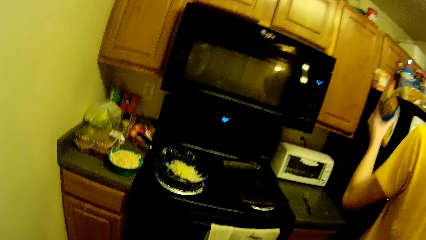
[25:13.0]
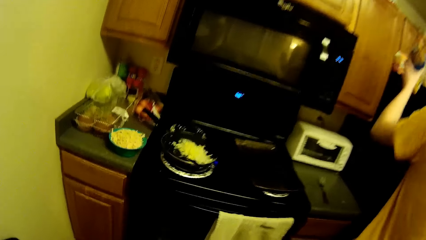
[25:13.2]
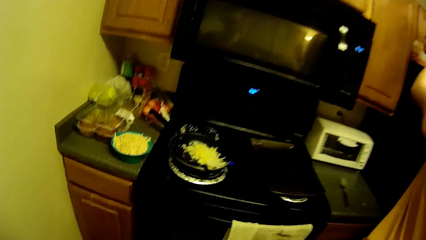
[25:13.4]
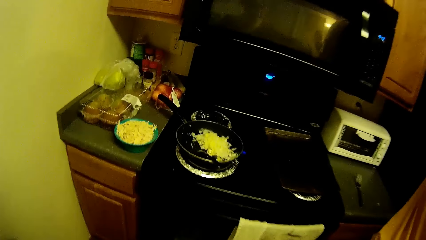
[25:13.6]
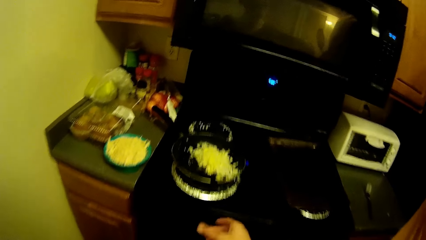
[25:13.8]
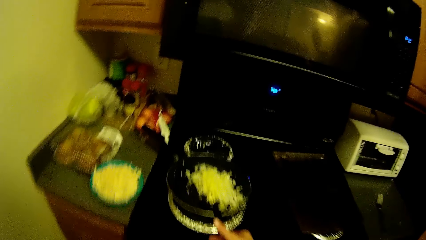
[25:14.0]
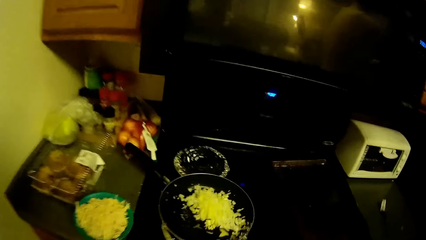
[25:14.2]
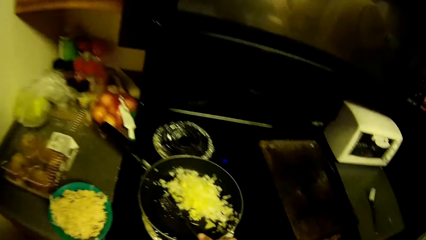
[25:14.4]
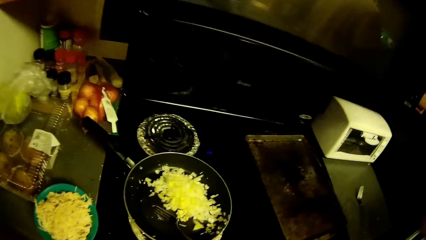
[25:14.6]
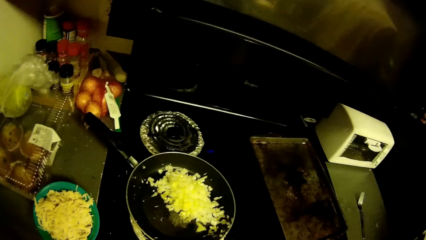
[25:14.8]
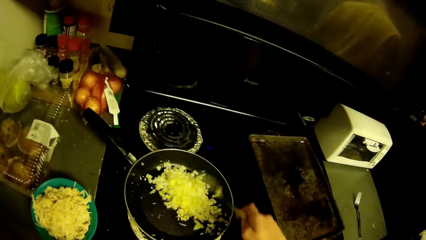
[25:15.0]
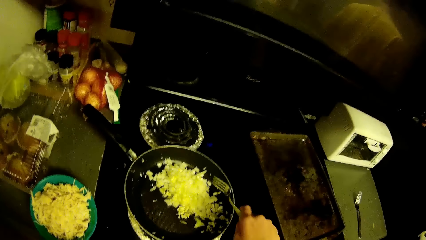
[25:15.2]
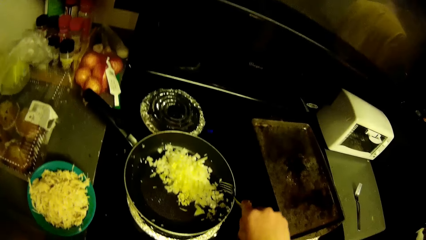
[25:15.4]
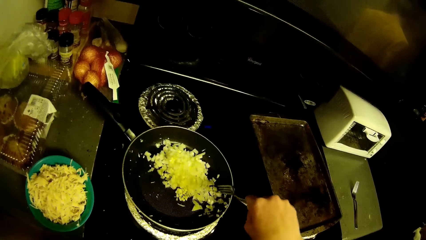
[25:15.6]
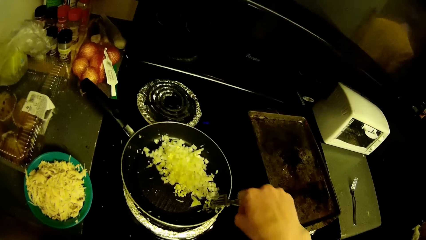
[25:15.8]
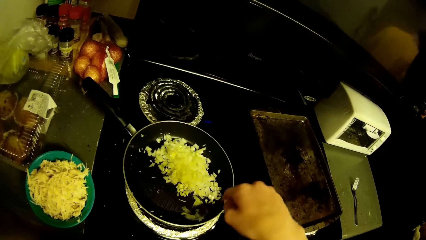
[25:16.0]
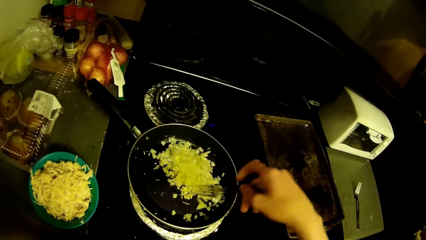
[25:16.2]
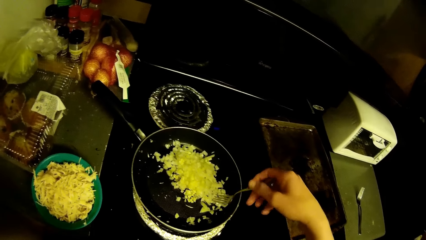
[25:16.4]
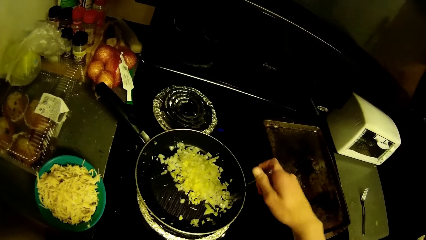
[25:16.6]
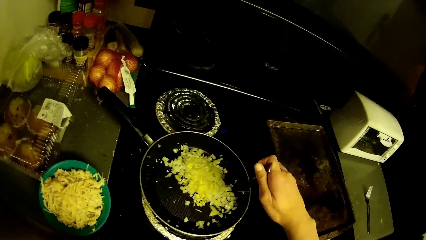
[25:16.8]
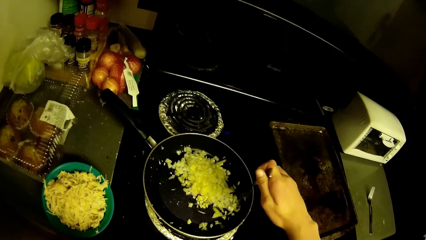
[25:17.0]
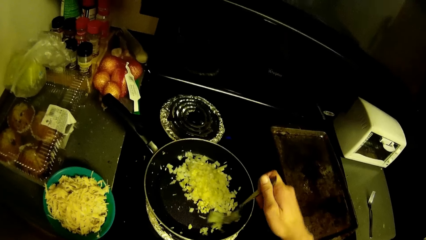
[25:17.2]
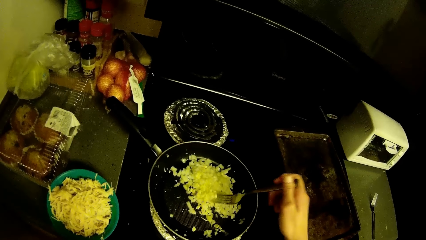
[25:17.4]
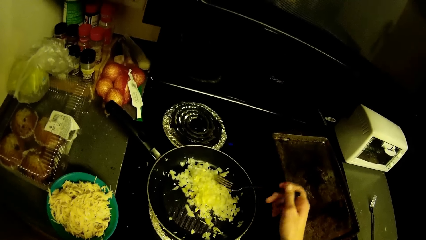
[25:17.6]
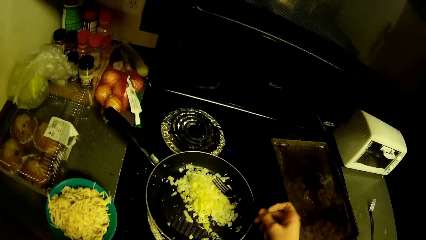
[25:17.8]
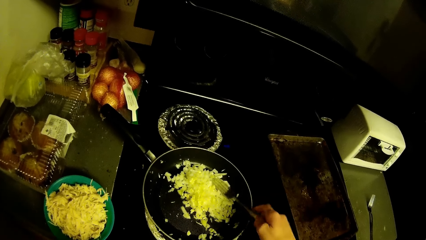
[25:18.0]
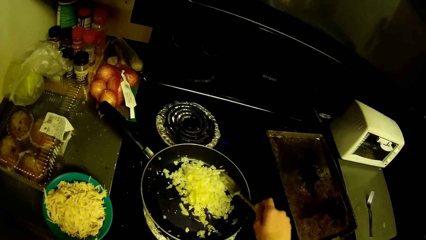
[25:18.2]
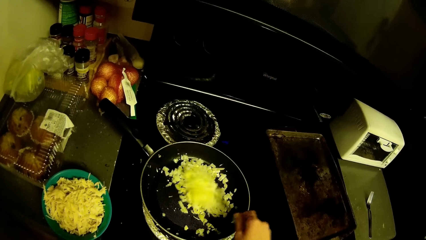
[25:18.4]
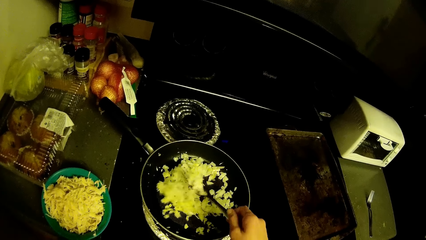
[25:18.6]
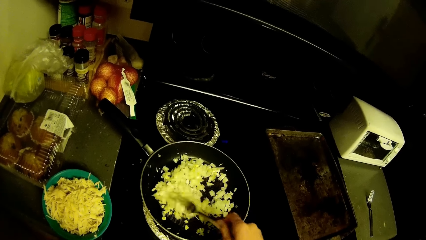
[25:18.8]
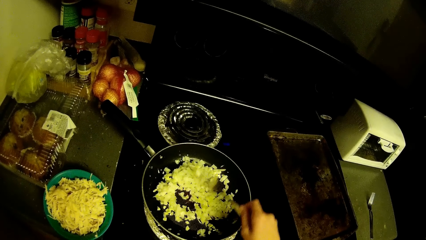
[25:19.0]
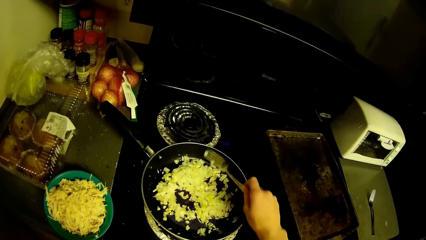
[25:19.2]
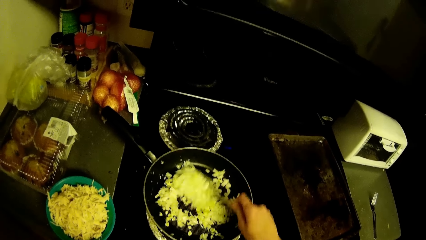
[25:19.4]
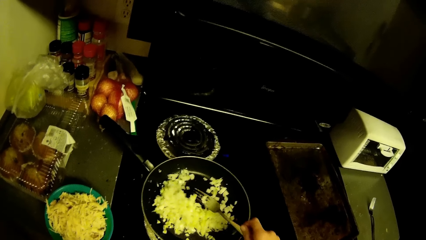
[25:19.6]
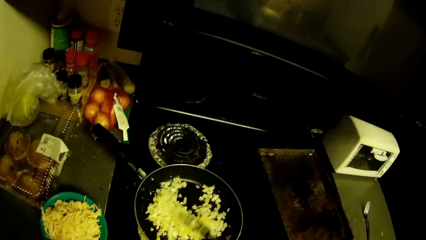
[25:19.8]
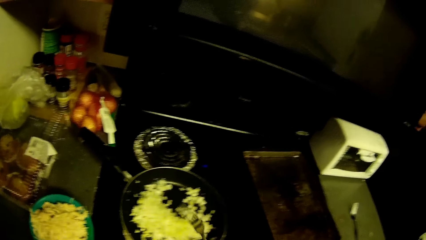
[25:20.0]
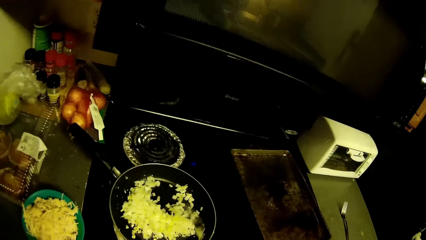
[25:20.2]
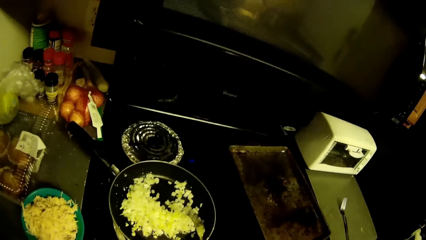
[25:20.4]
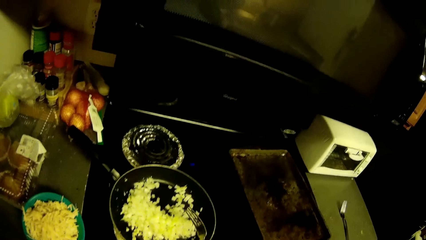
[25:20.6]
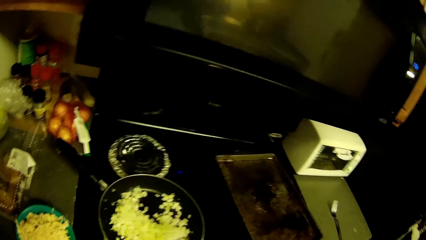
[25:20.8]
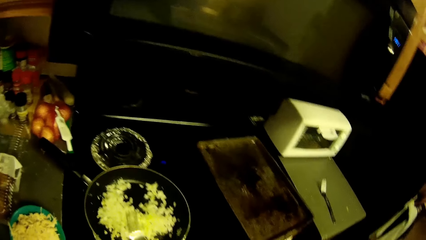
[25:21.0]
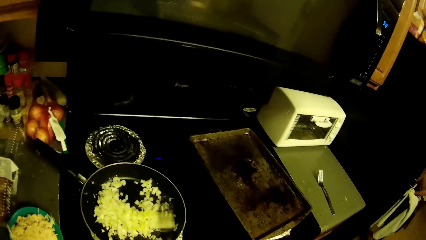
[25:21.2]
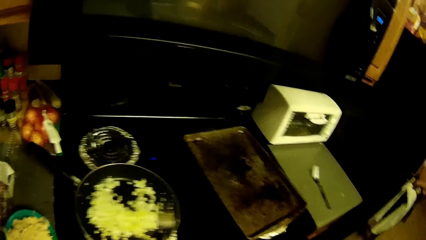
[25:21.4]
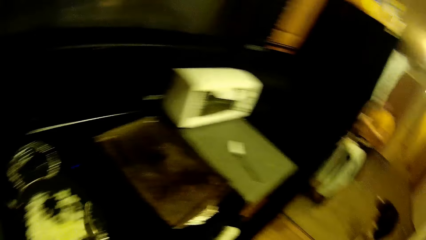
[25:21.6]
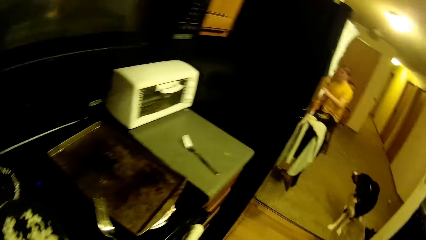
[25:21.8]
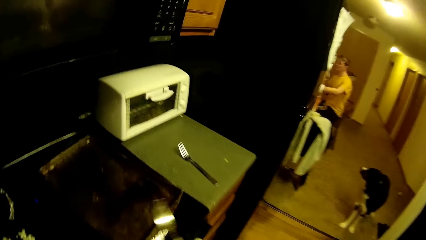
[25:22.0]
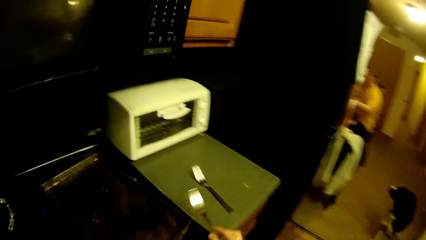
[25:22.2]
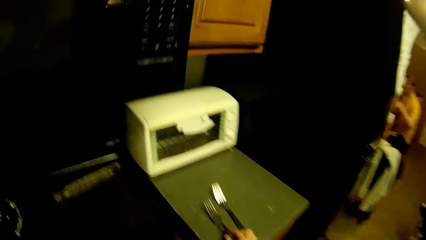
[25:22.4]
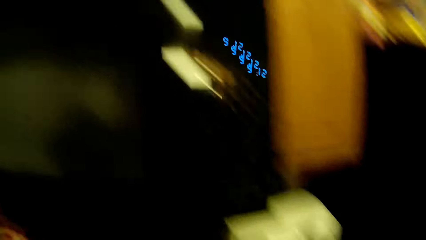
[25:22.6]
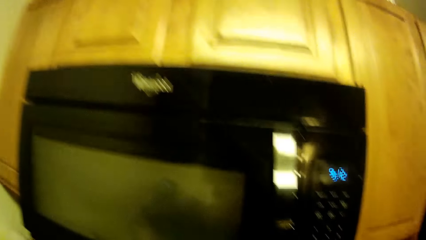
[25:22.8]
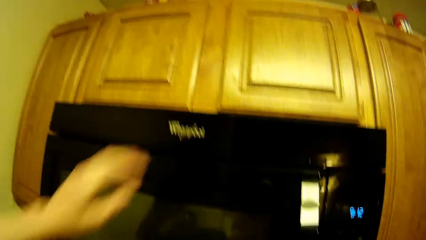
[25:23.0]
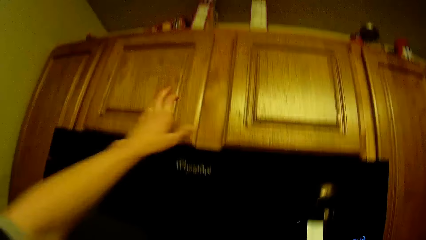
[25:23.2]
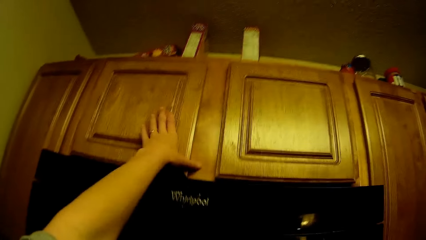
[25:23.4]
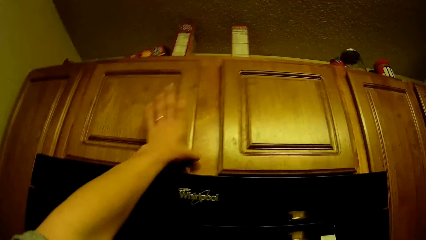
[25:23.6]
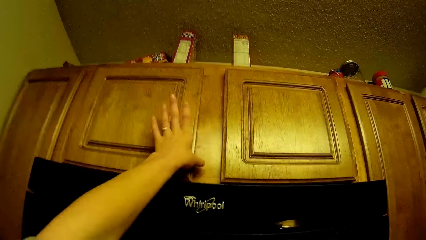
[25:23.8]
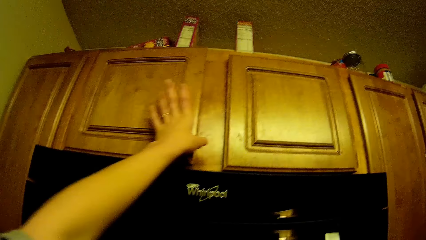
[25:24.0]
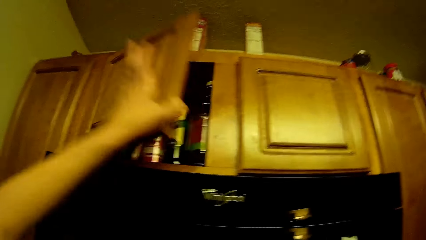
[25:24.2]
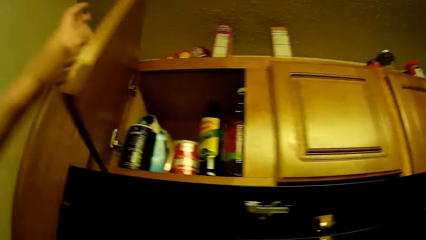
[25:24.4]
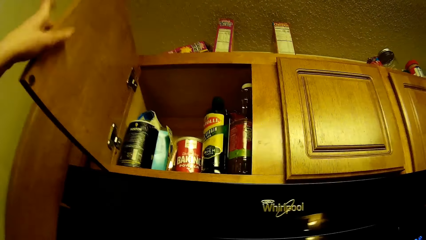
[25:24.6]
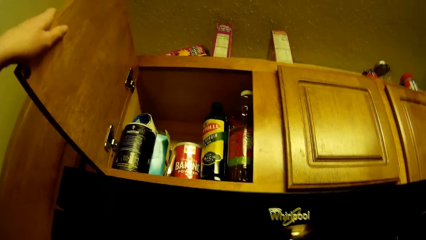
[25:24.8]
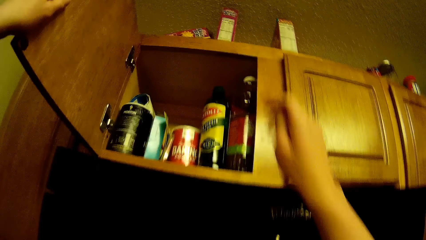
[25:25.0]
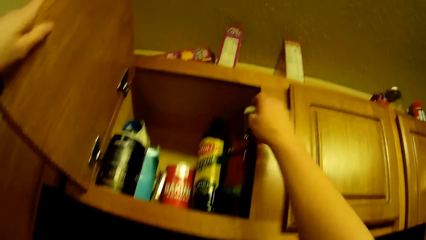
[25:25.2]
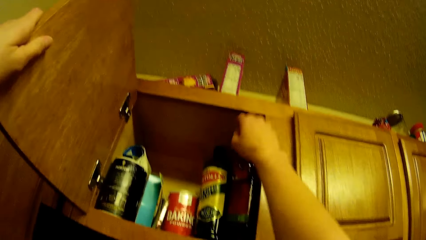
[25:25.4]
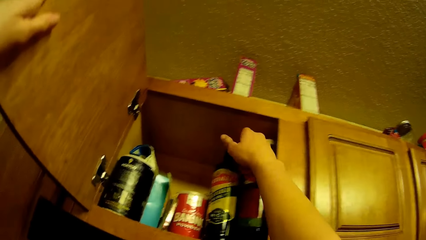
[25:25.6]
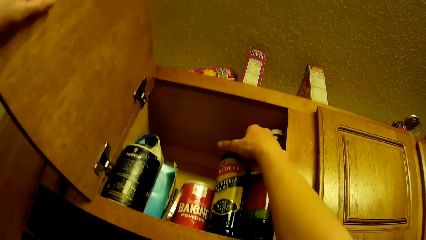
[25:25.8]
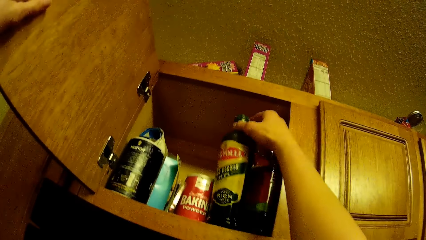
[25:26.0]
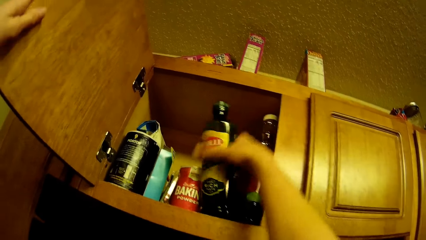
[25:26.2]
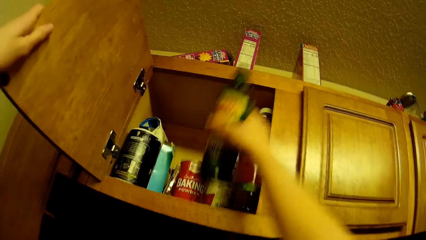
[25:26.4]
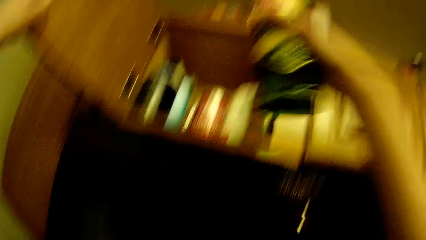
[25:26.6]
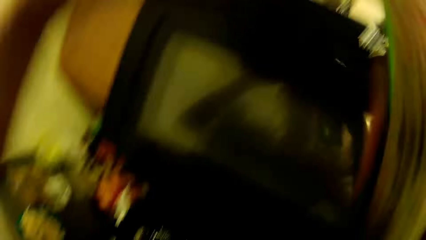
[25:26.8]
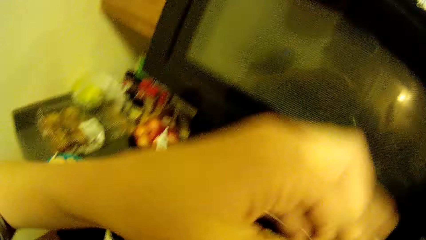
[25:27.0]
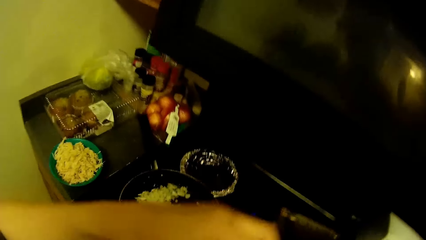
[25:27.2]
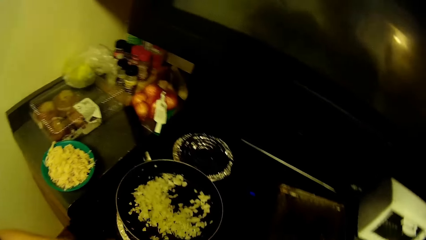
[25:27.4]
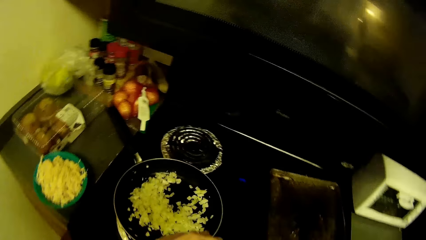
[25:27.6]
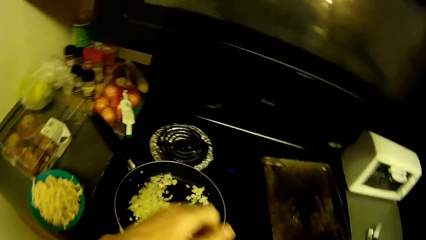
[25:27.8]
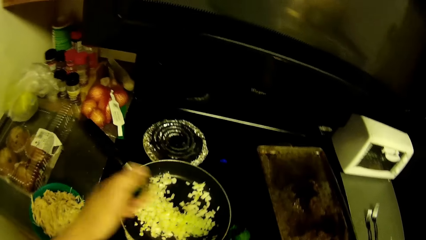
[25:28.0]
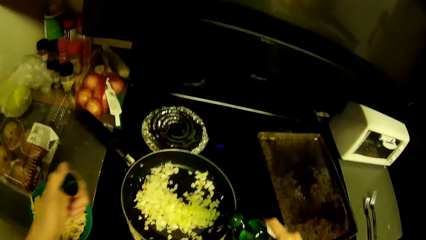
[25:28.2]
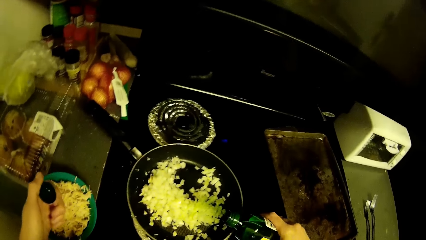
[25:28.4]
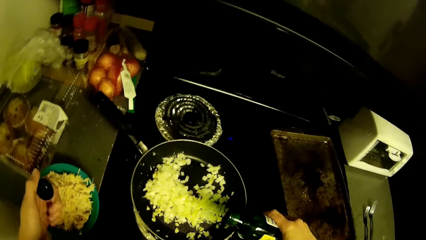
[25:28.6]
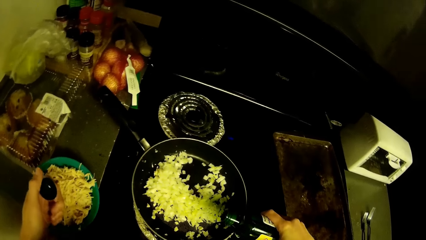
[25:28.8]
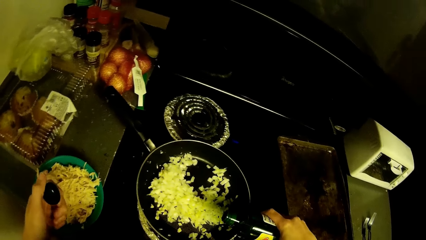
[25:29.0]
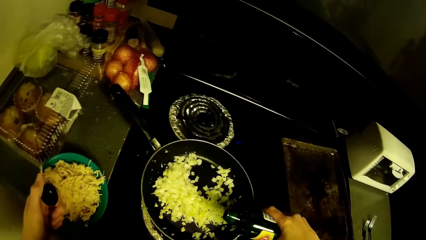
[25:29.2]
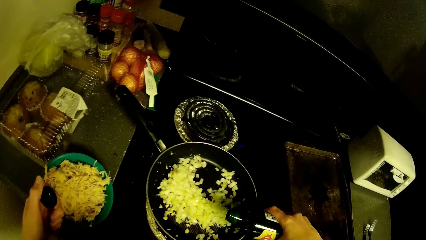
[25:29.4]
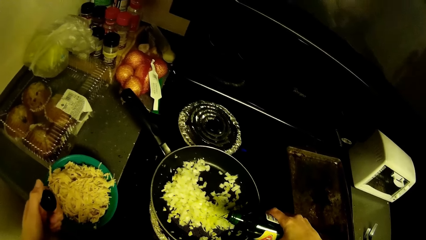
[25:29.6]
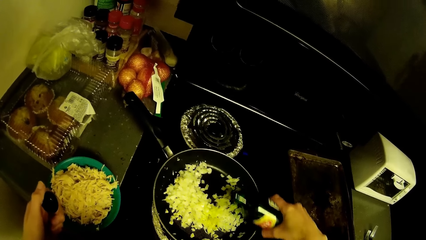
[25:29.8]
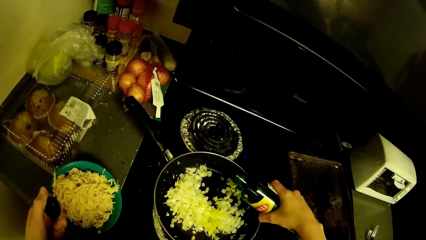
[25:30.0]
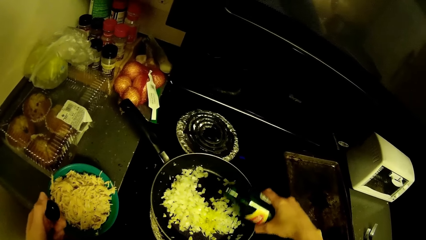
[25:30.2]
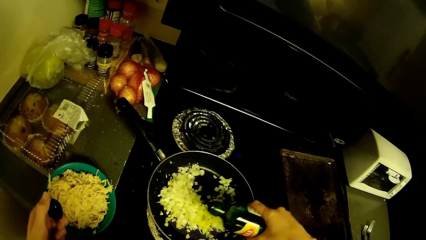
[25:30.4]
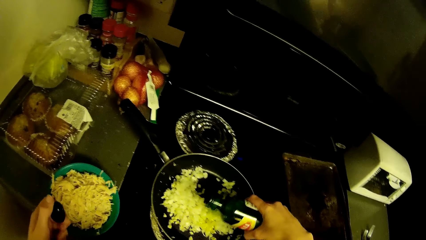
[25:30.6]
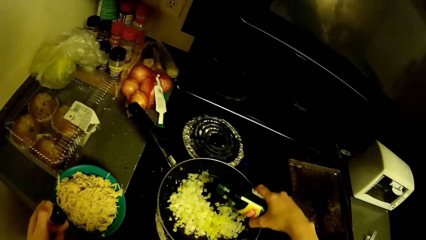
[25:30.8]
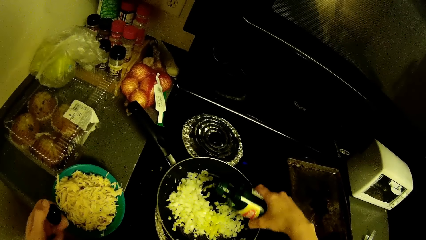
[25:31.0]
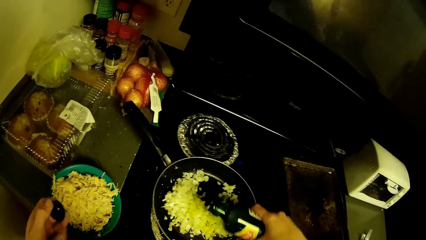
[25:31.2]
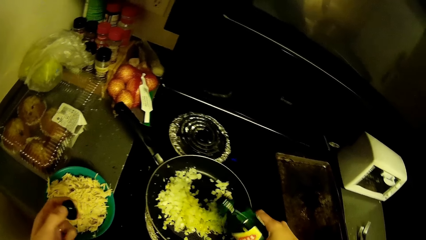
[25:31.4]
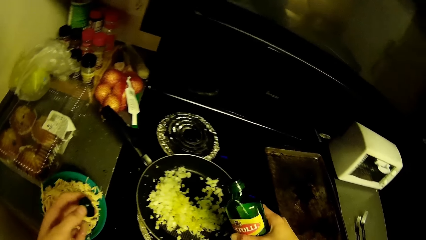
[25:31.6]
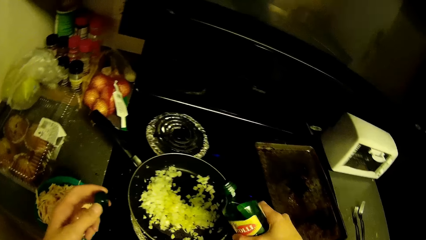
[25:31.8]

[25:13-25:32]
A man puts something back. The camera wearer picks up a fork. He stirs the chopped onion in the fry pan on the cooker with the fork in his hand. He removes the fork from the pan. He places the fork on the kitchen top. He opens the top cabinet in the kitchen. He picks up a bottle of oil with his hand. He opens the bottle of oil with his hand. He looks around. He pours some quantity of oil from the bottle of oil with his hand.
